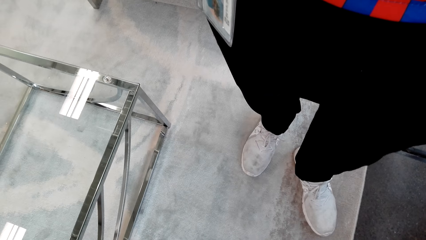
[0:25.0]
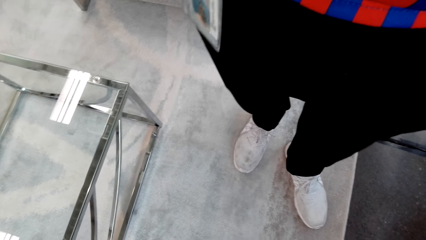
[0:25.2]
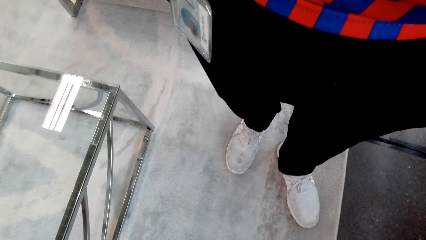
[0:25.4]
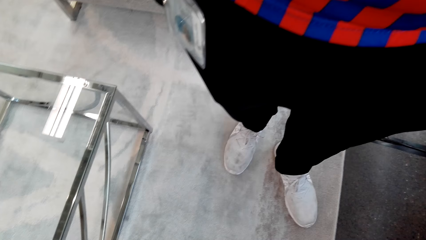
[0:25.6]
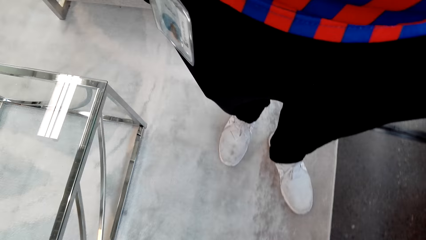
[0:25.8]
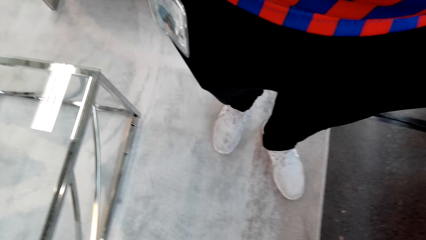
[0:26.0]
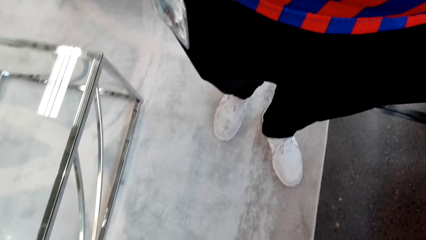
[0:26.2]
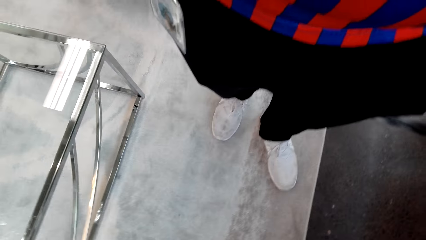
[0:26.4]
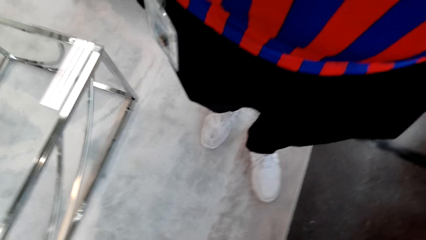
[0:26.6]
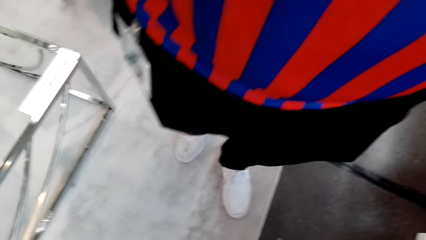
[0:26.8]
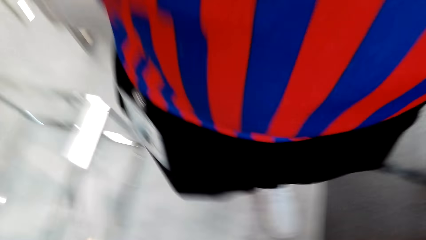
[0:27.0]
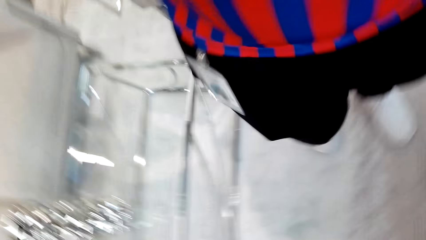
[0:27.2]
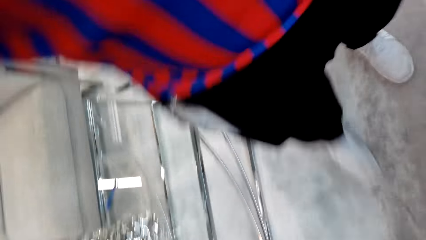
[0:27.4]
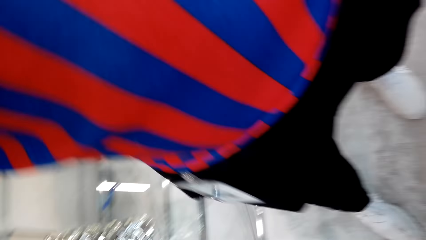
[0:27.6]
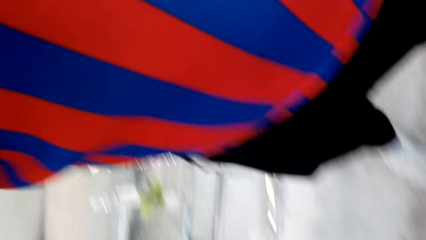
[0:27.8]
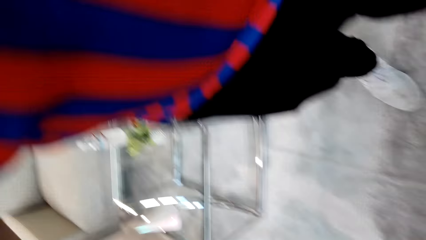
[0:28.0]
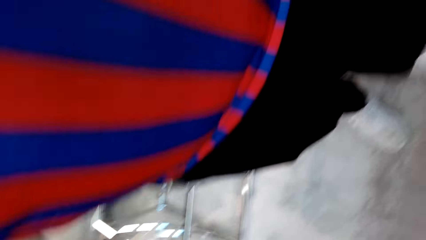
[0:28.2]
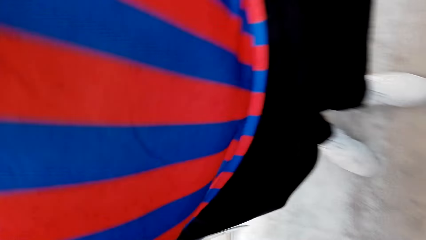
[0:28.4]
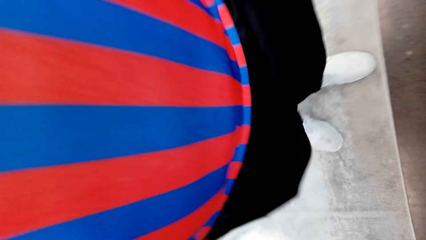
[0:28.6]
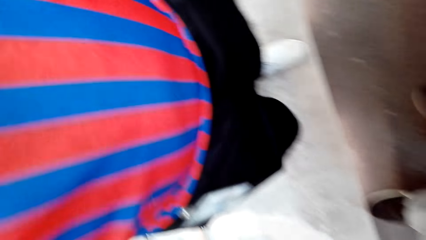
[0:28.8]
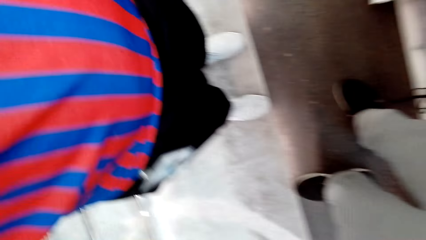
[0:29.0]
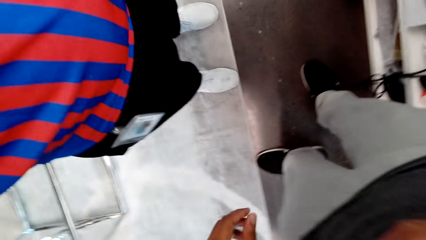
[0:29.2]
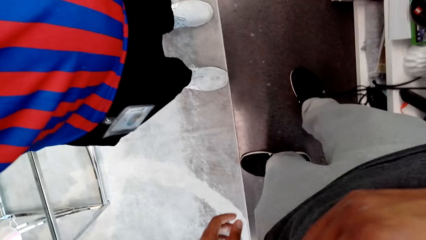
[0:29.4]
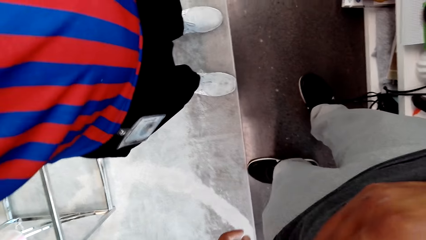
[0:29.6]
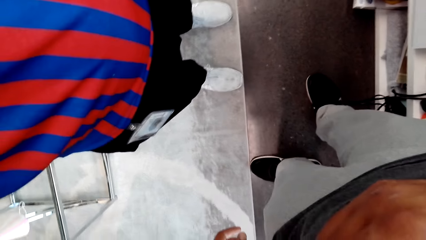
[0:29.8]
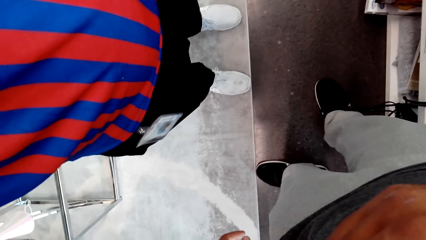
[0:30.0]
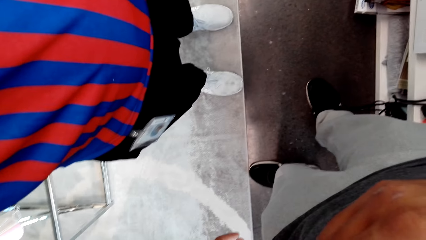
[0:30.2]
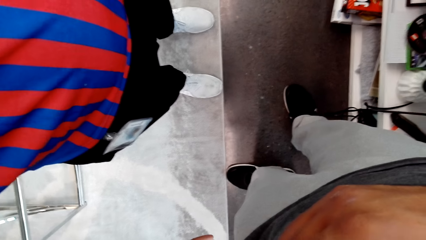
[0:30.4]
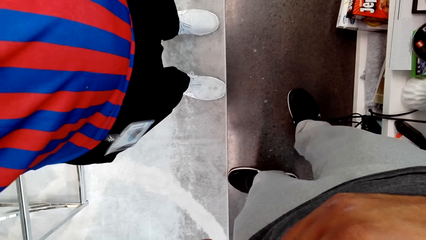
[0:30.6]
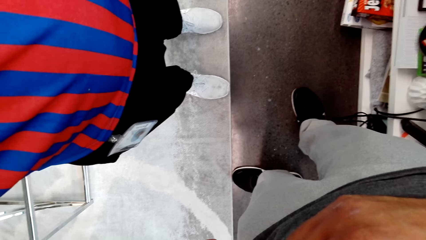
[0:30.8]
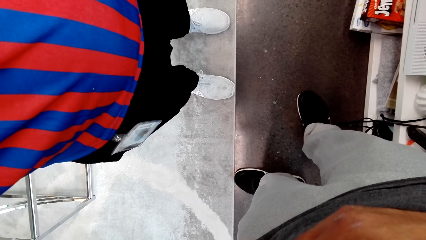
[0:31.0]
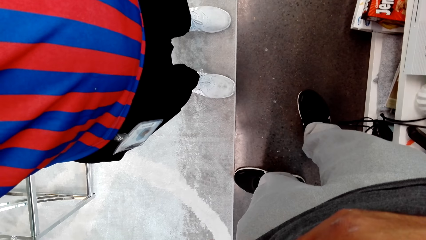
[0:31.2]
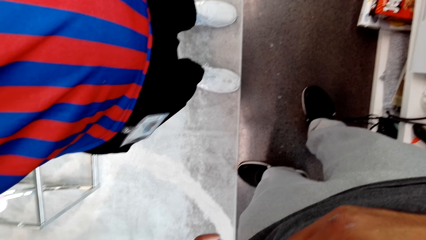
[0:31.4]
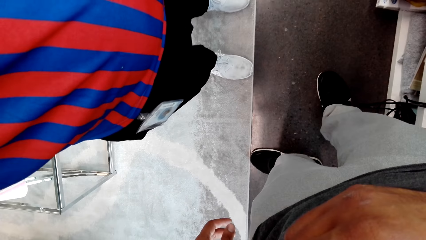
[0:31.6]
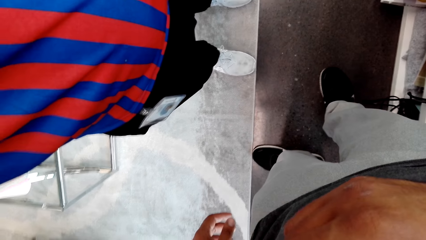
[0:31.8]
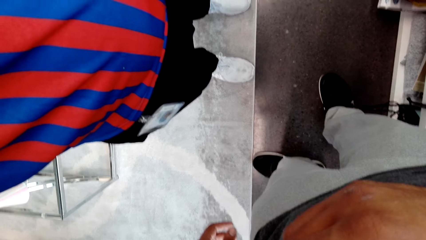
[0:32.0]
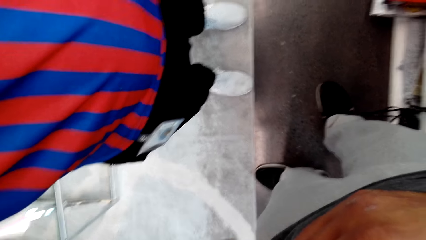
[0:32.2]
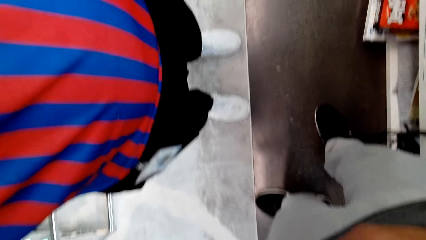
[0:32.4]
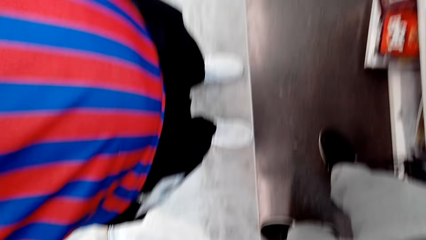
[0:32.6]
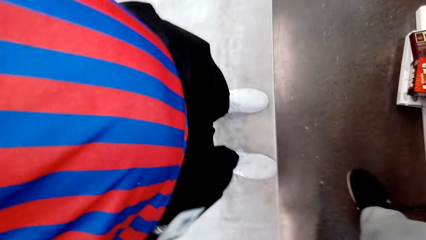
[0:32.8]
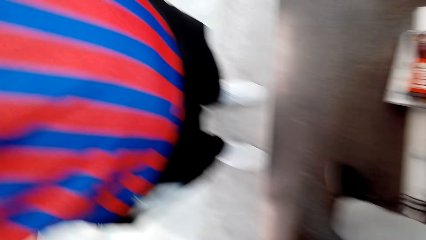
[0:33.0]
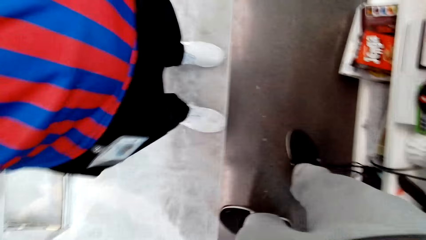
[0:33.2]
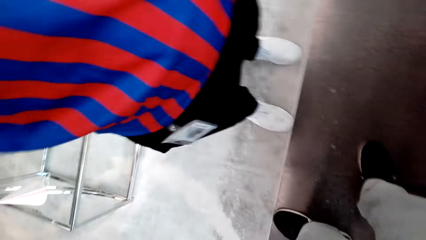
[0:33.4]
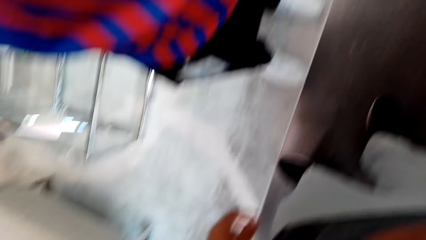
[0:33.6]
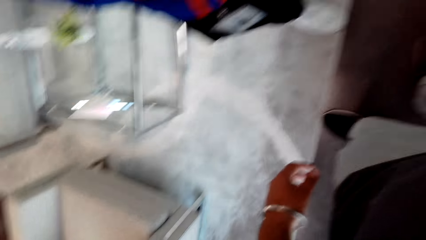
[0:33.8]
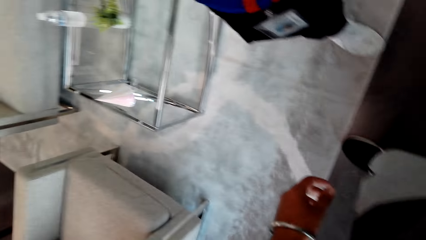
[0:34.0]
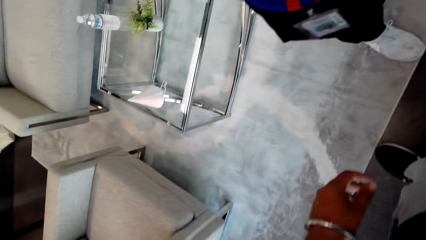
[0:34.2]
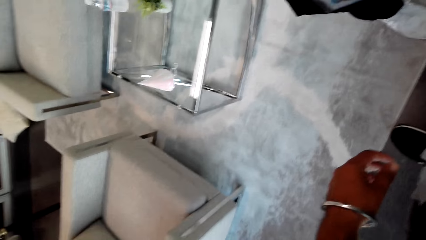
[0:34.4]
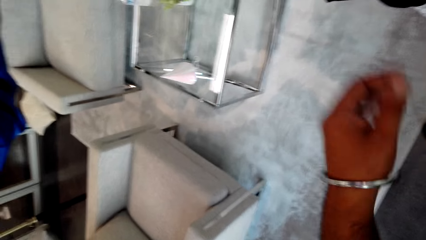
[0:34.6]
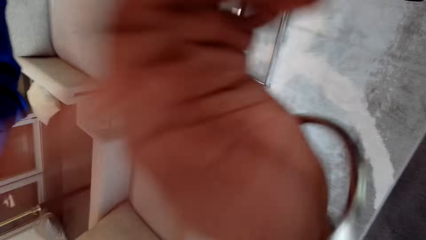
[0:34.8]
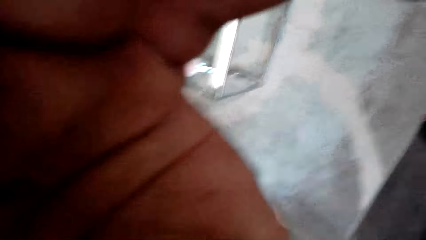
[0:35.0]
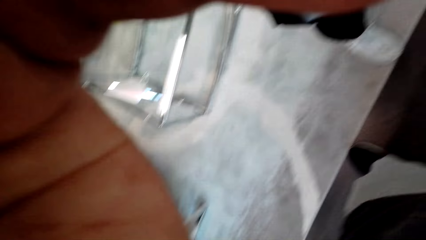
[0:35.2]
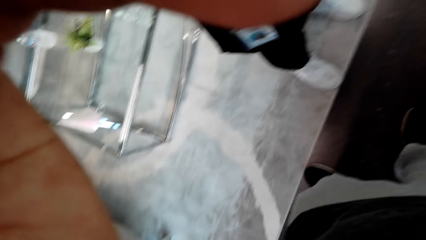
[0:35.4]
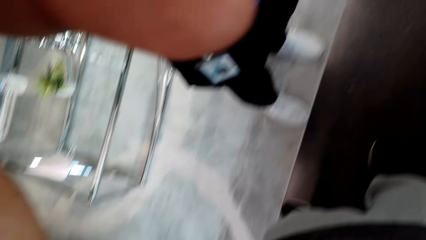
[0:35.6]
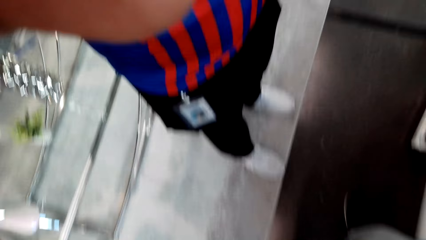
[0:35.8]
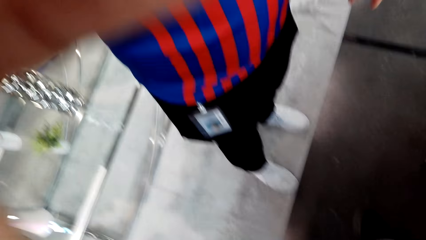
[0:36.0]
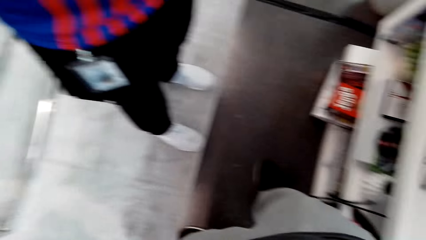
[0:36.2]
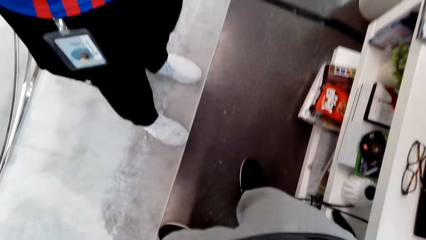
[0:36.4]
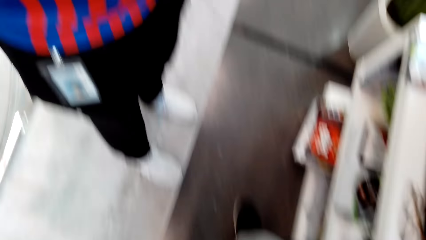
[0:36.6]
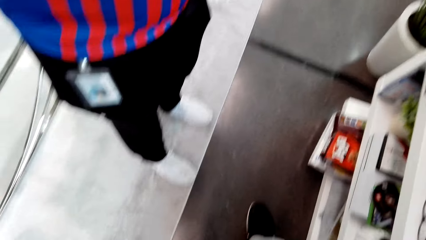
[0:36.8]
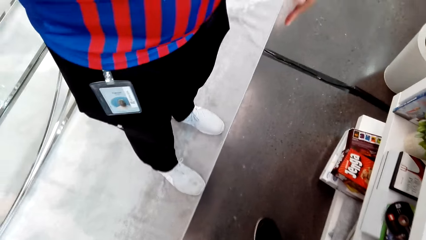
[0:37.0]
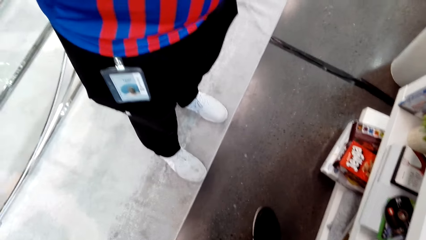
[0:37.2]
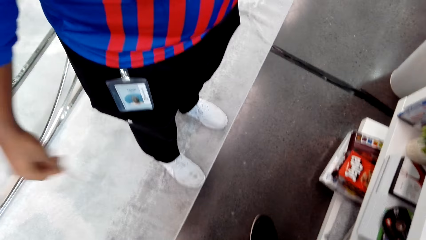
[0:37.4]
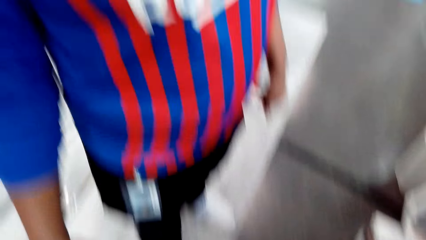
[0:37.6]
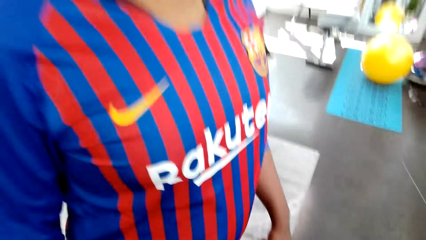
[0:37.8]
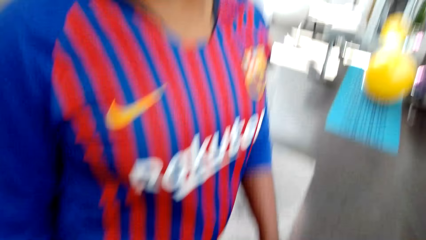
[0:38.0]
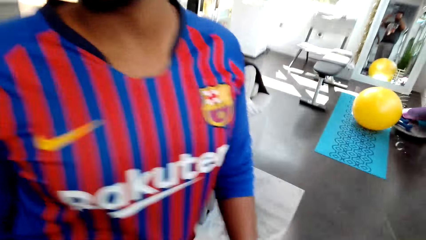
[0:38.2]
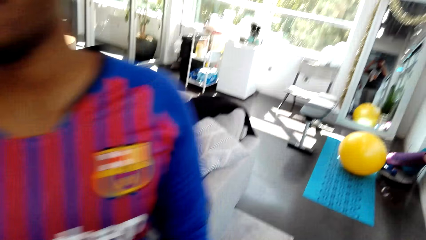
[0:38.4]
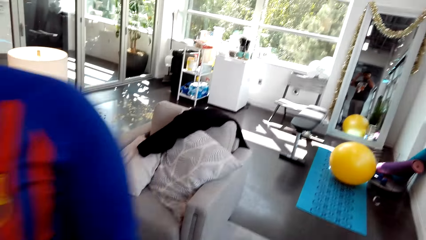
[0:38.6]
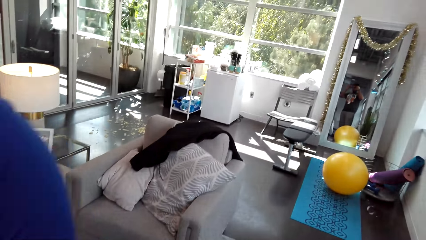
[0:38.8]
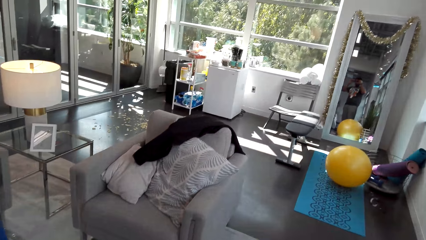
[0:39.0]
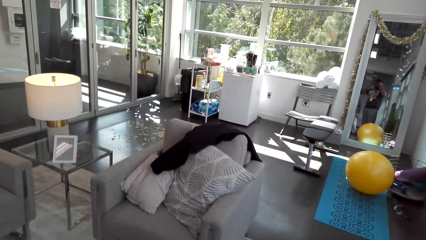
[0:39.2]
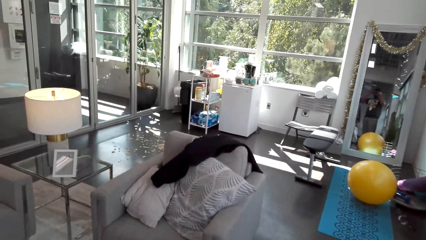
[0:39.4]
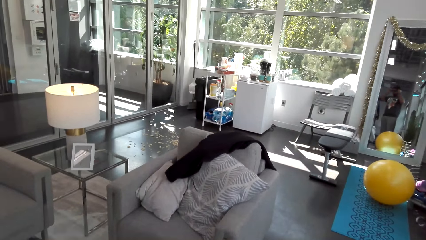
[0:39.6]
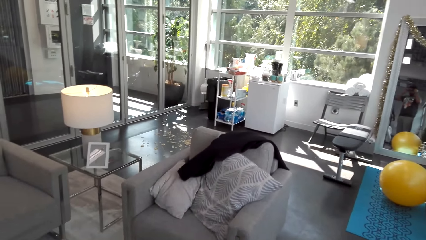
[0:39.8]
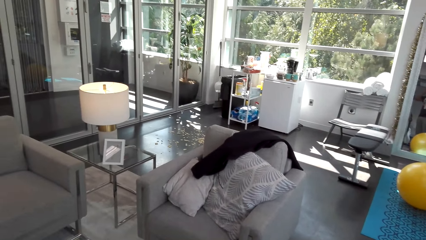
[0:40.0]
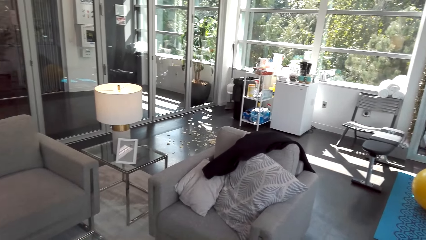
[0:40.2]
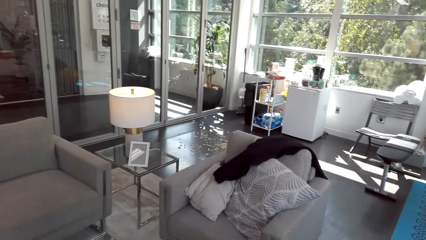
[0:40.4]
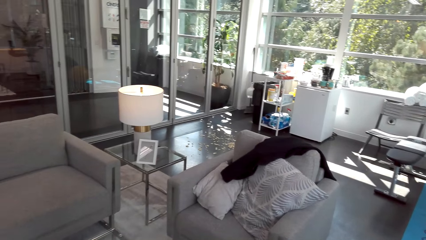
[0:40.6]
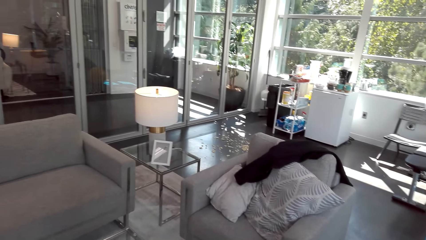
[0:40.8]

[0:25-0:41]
The camera wearer lifts up his left hand.
